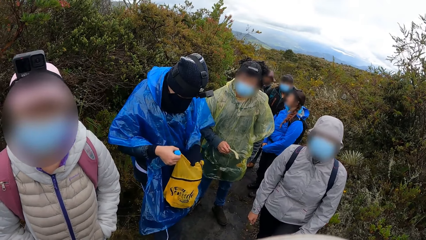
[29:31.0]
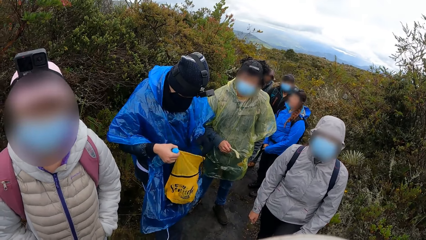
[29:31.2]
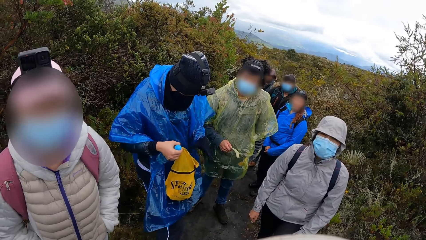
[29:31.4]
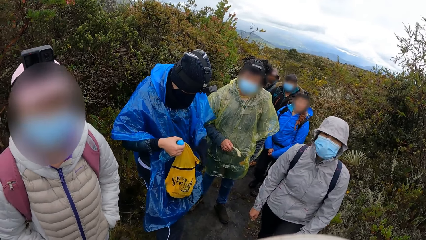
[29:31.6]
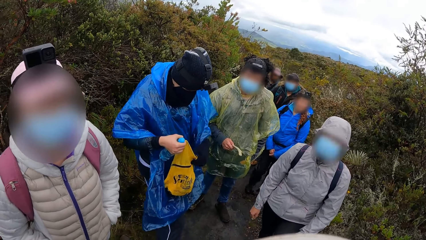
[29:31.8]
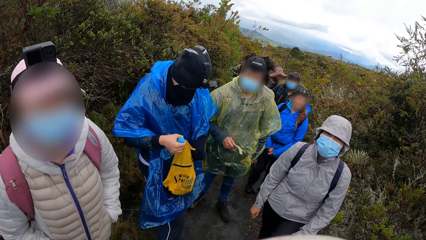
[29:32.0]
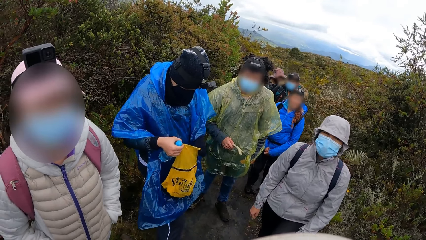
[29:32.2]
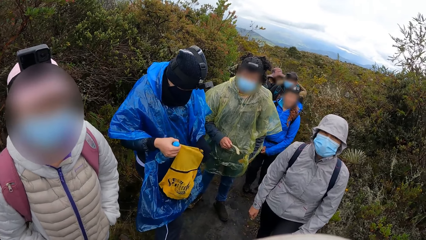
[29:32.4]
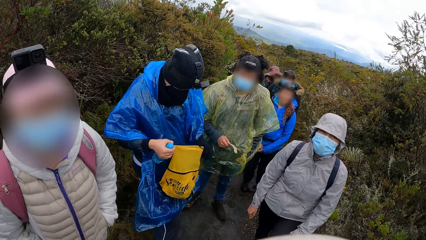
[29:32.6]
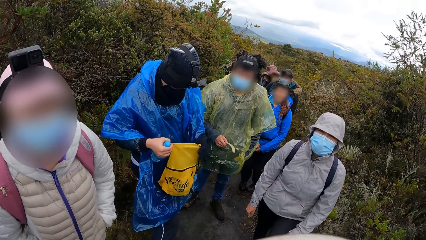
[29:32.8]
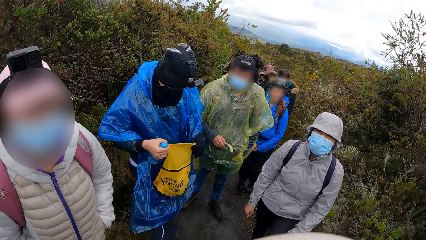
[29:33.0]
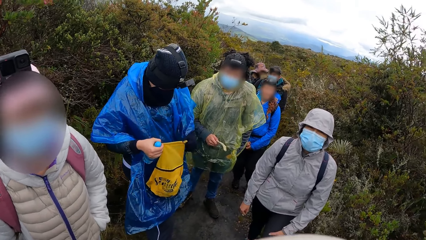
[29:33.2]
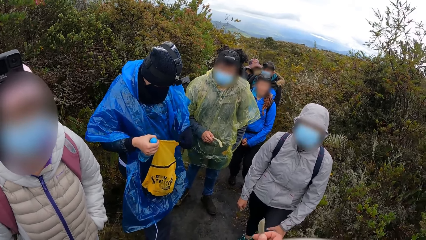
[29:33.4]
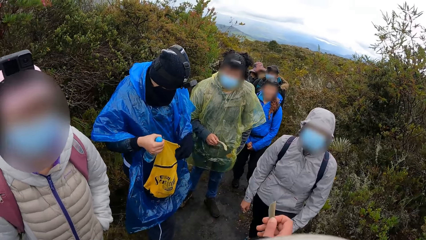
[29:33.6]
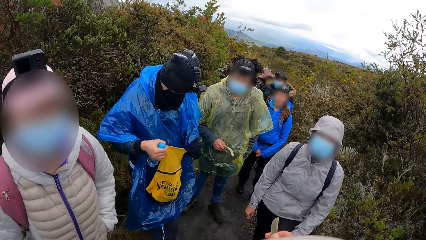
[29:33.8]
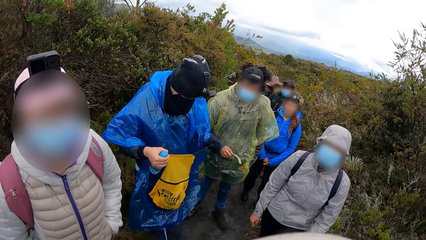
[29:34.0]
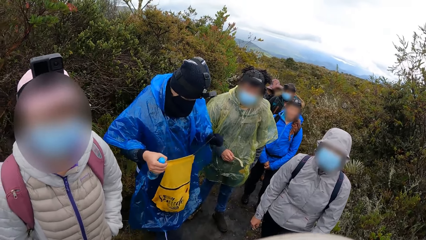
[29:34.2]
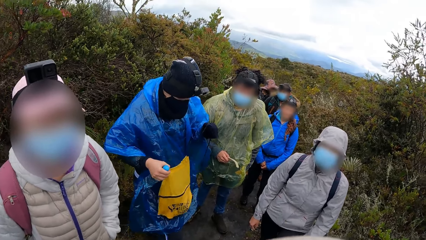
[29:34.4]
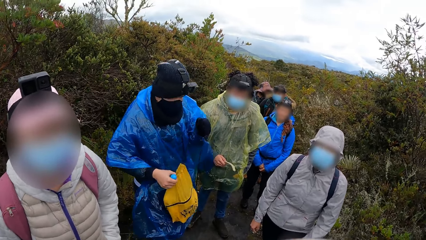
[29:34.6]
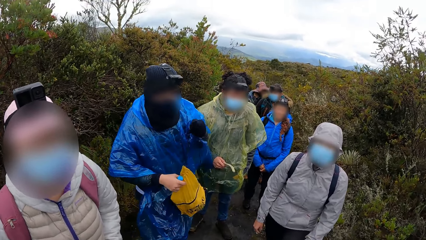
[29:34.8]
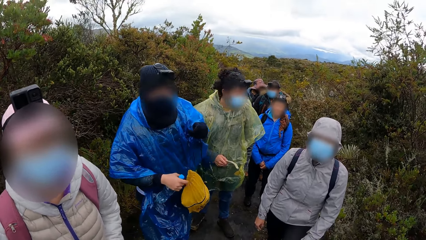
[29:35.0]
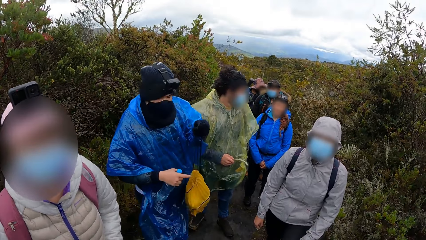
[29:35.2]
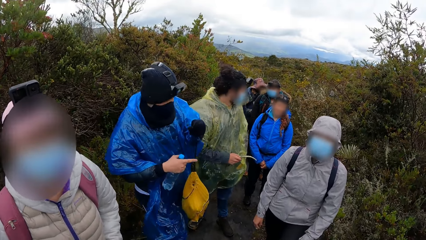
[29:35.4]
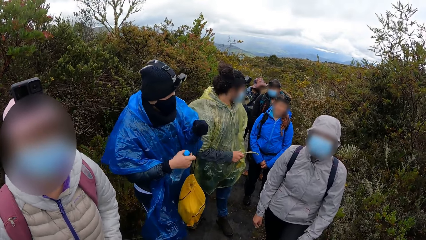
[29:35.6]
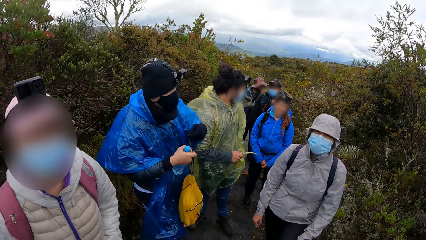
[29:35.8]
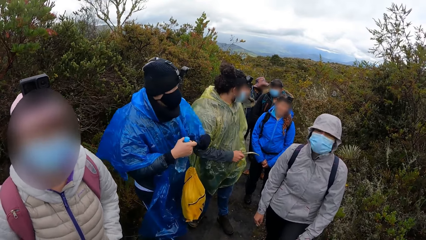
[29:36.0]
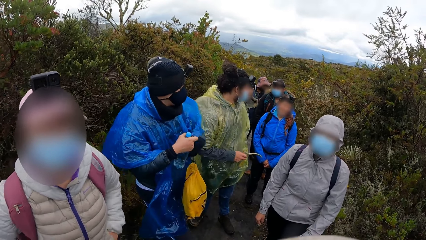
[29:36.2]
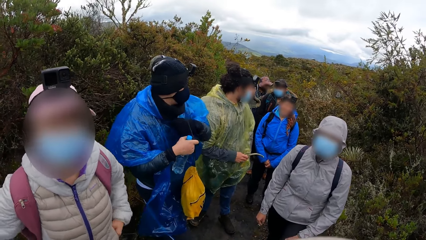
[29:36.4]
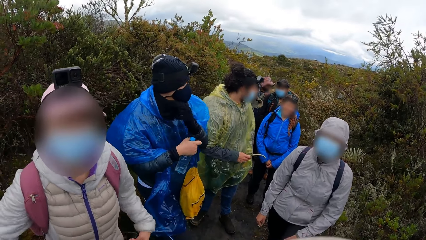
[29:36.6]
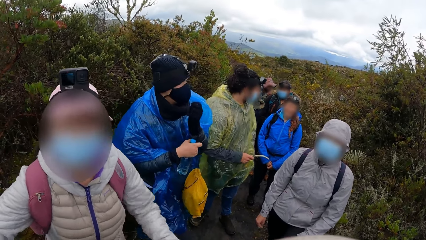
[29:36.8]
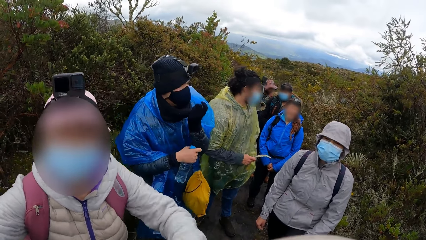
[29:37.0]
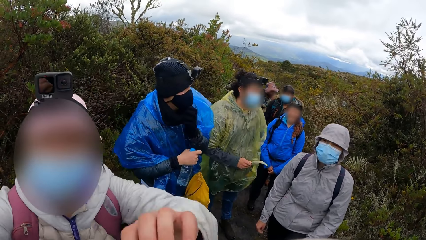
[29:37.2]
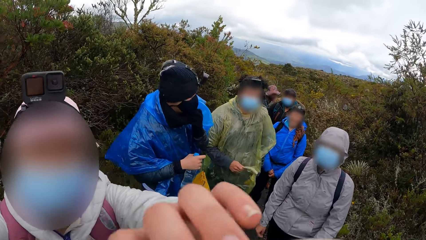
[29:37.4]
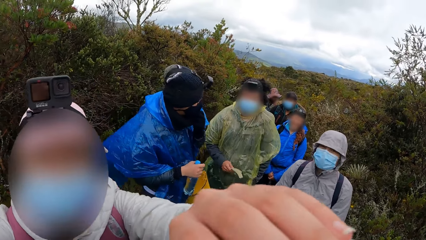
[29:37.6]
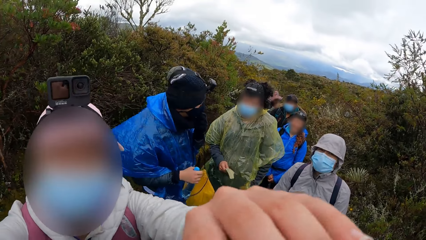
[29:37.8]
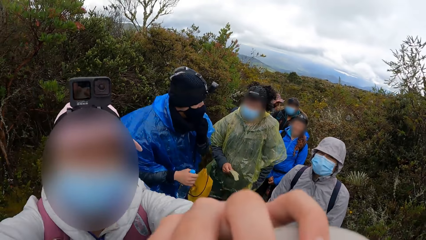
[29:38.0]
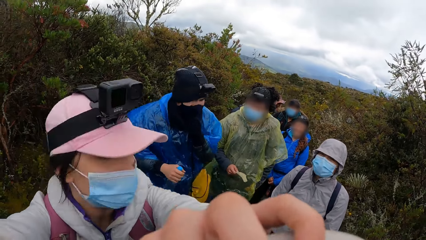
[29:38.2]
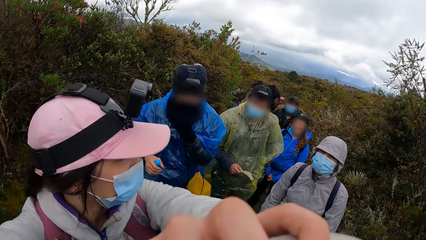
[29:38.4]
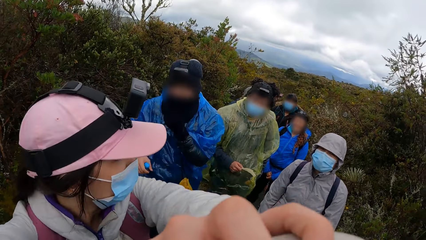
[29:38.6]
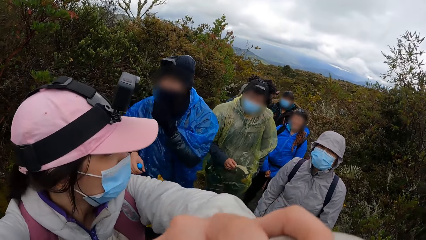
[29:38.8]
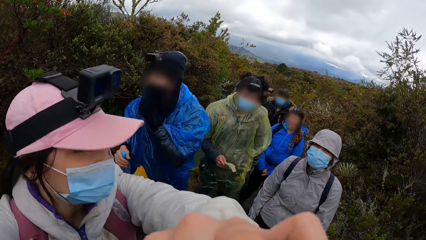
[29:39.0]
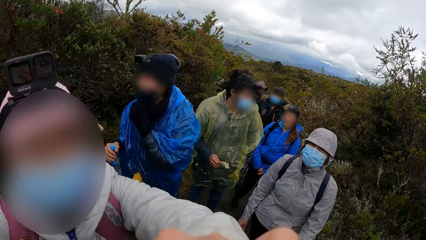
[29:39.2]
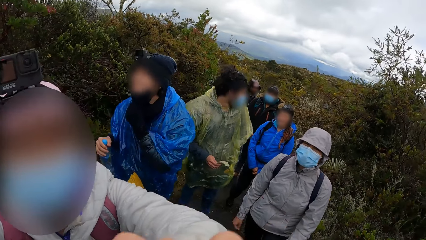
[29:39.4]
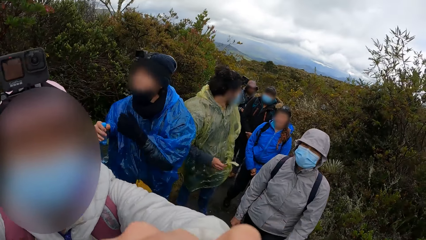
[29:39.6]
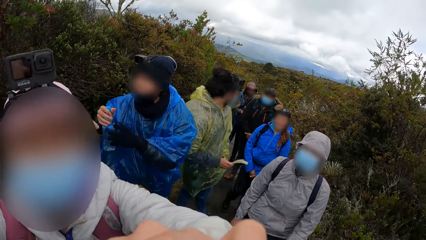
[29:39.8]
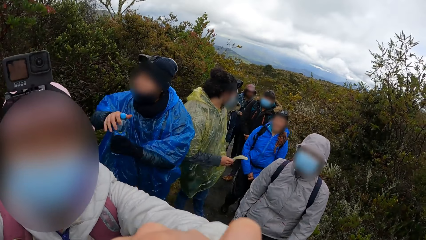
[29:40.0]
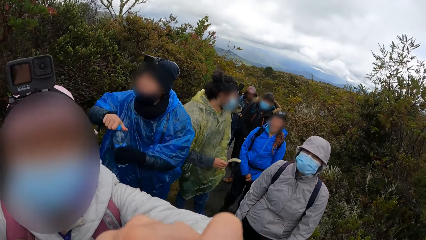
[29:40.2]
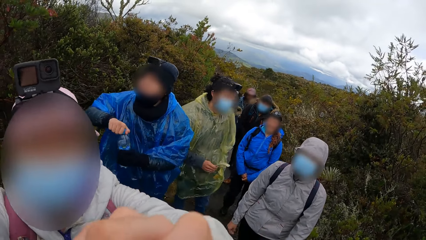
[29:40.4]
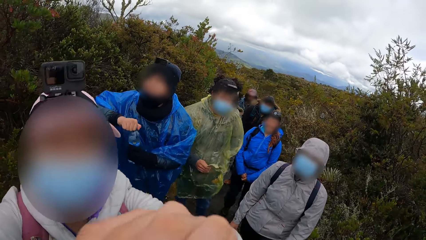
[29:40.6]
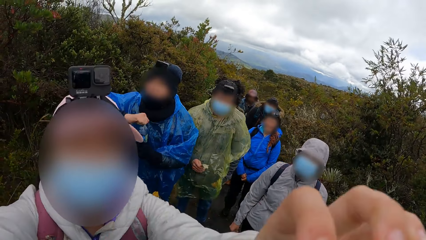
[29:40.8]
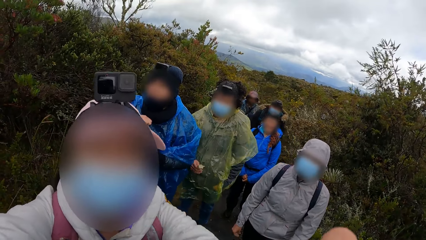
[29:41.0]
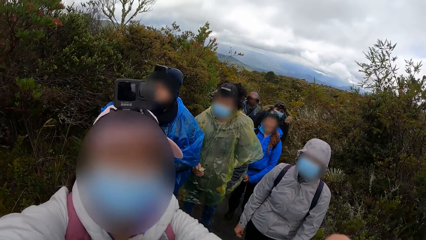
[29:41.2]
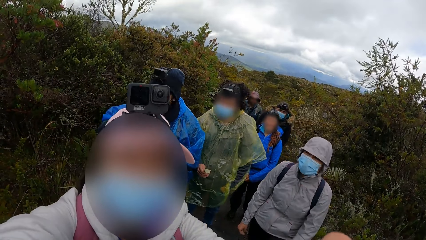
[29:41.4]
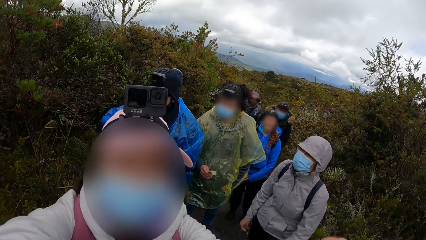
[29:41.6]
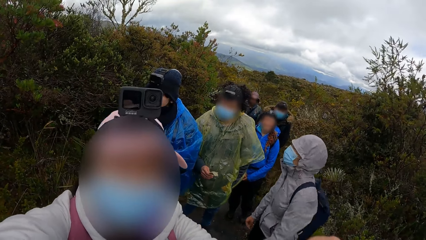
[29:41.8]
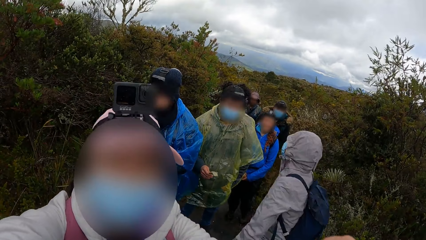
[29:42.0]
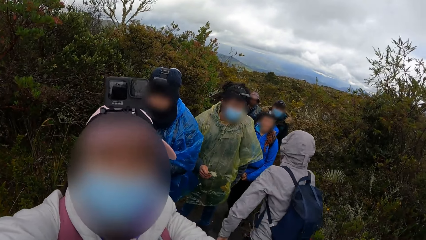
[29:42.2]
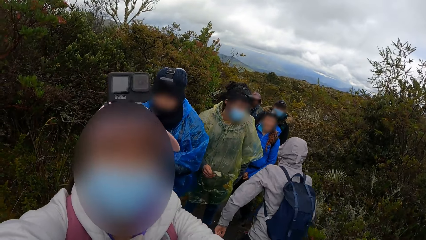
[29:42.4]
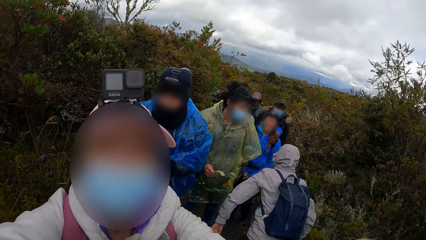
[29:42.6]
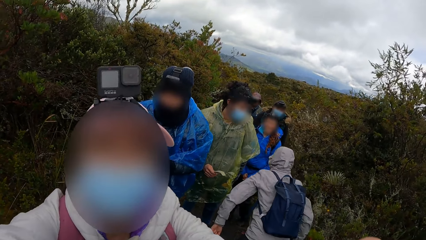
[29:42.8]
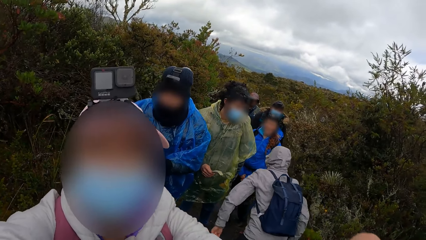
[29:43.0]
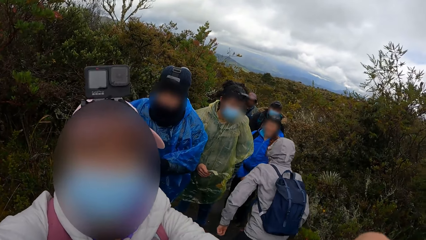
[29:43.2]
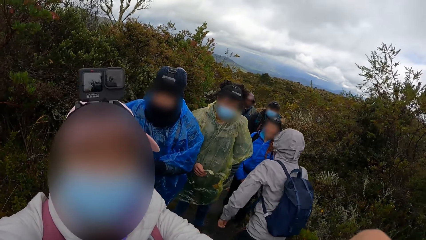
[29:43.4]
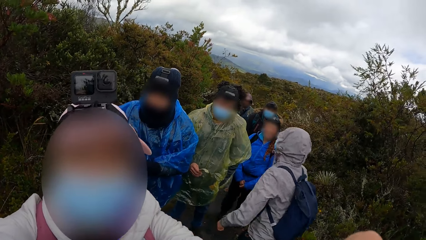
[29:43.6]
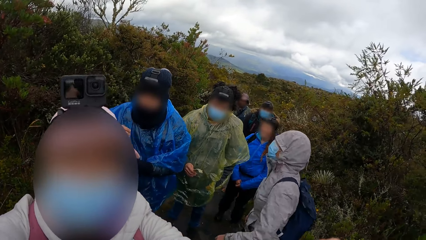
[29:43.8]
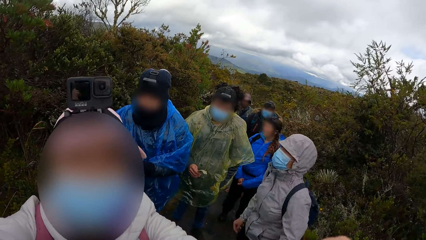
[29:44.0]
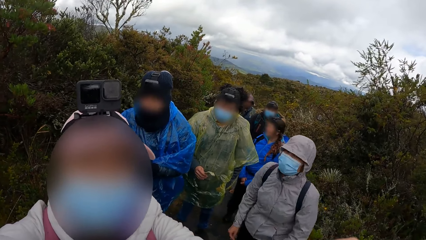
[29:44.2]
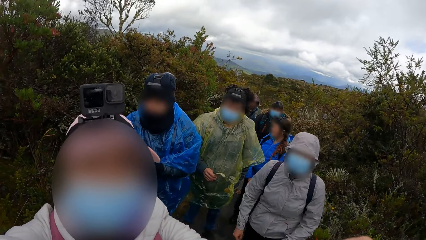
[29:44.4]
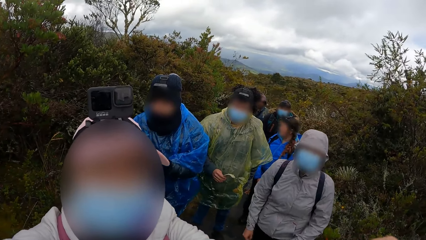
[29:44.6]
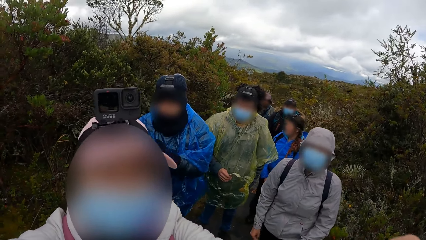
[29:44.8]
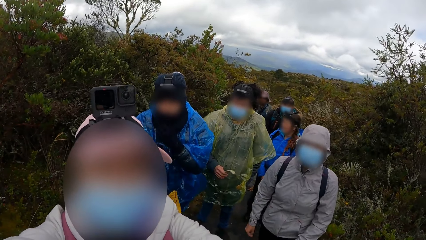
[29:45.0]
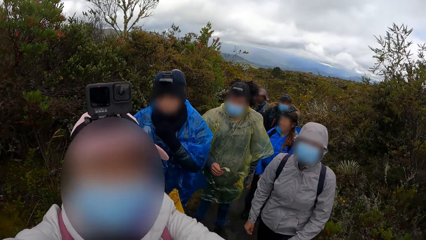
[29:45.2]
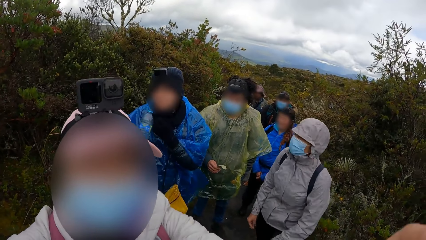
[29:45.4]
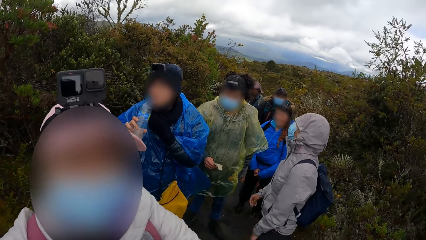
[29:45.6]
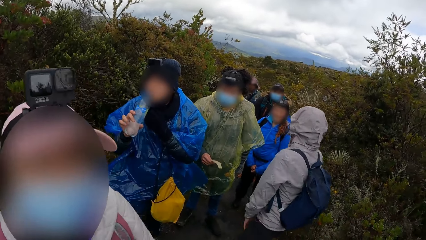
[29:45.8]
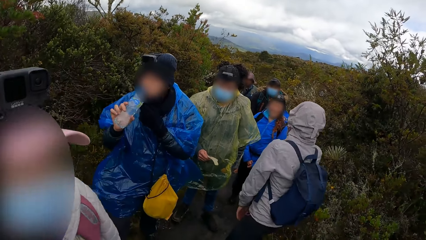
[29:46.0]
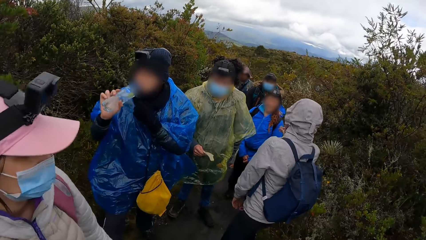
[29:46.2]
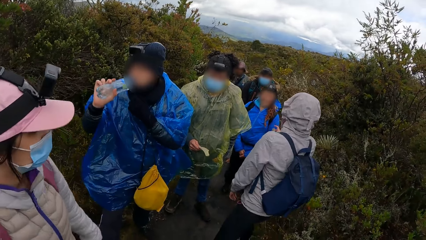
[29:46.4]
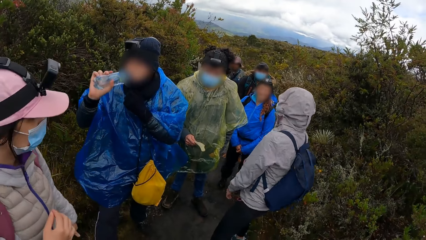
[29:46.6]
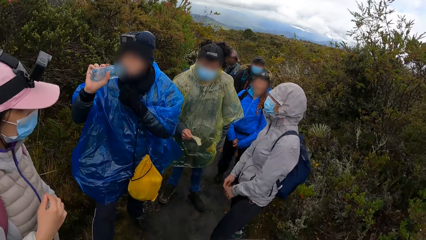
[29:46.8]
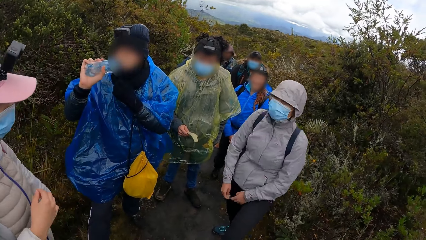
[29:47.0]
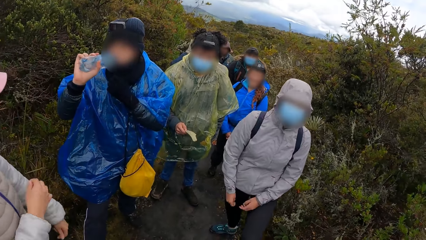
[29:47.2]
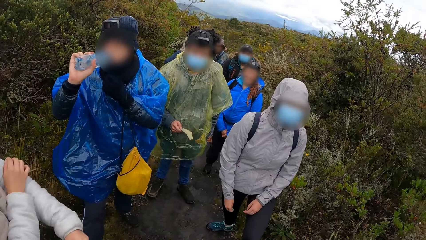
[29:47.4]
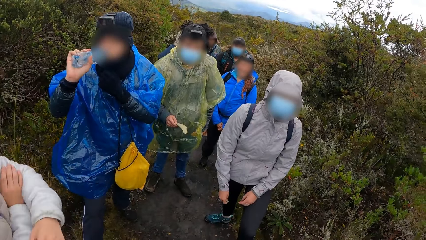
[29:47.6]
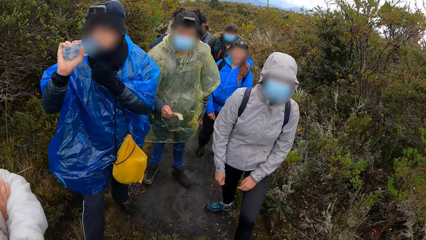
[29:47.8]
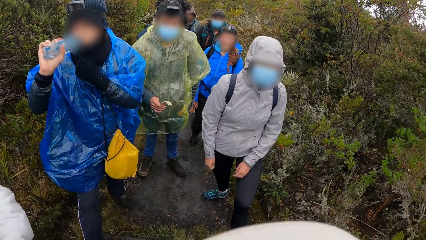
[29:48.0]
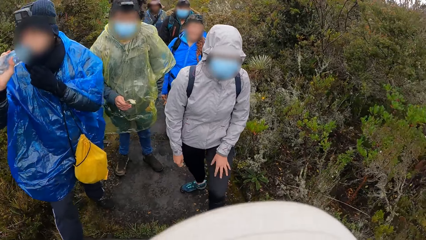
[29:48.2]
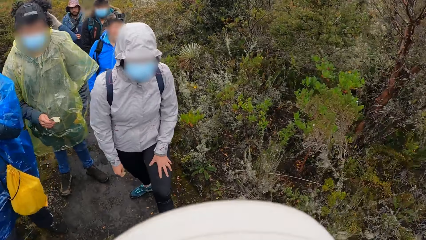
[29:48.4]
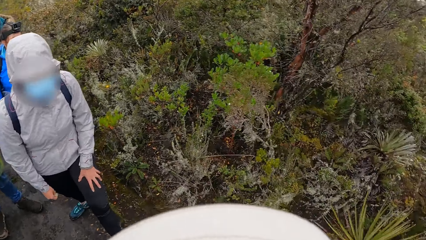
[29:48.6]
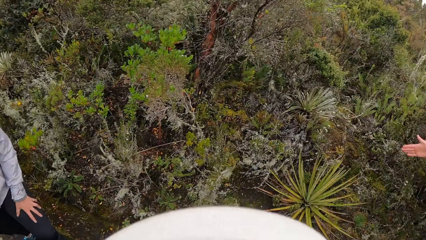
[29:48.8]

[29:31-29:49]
The man closes the yellow bag with his left hand. A woman touches a camera on the head of the camera wearer with her hands. She adjusts the camera of the camera wearer. The man removes his face mask with his left hand. He opens the bottle of water in his left hand with his right hand. He touches his face mask with his left hand. He drinks water from the bottle of water in his right hand.
